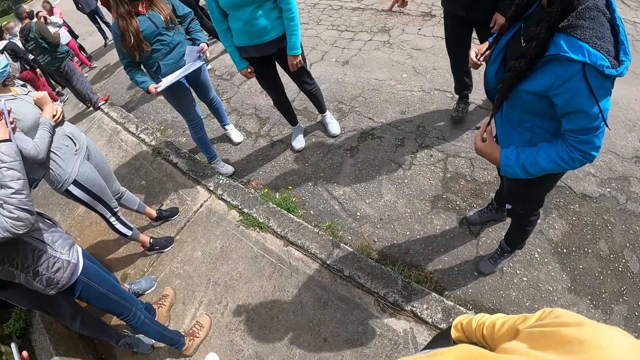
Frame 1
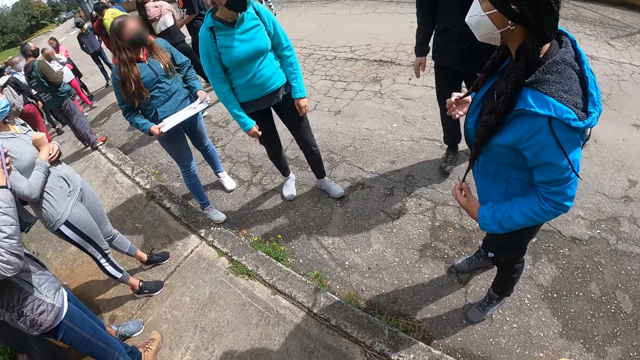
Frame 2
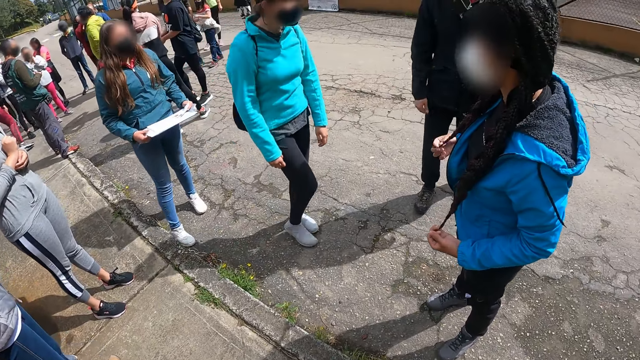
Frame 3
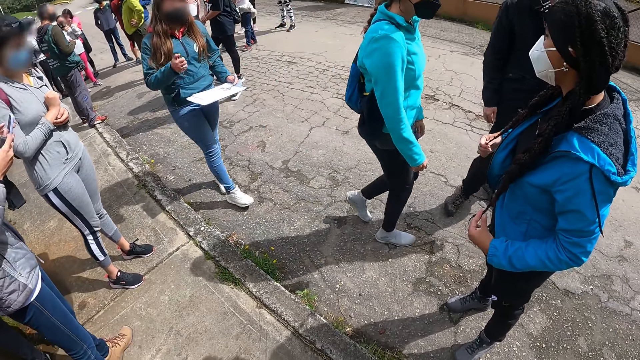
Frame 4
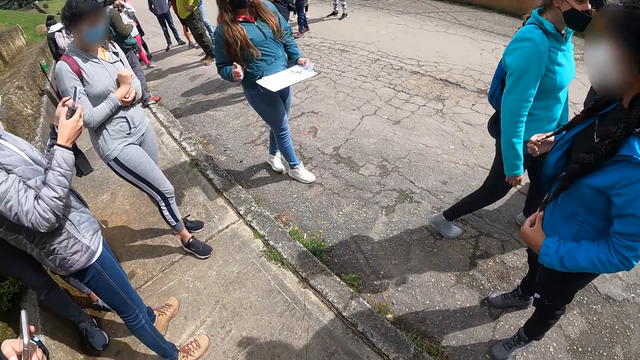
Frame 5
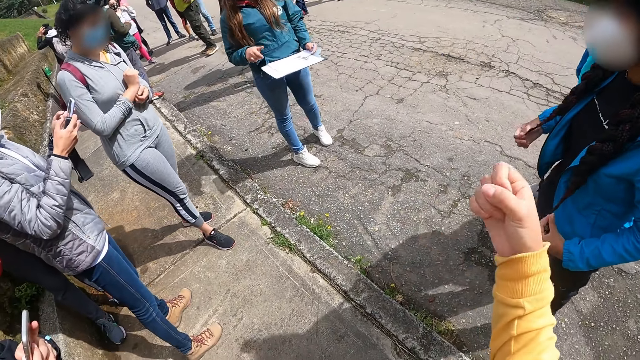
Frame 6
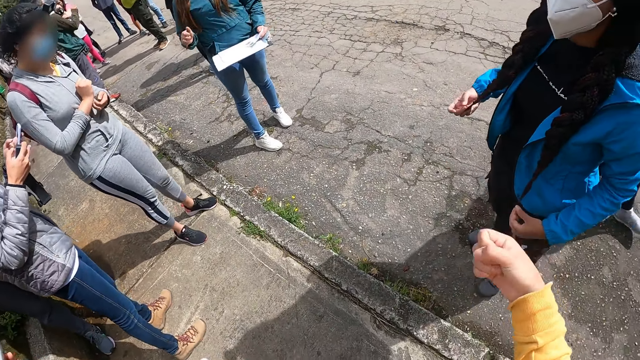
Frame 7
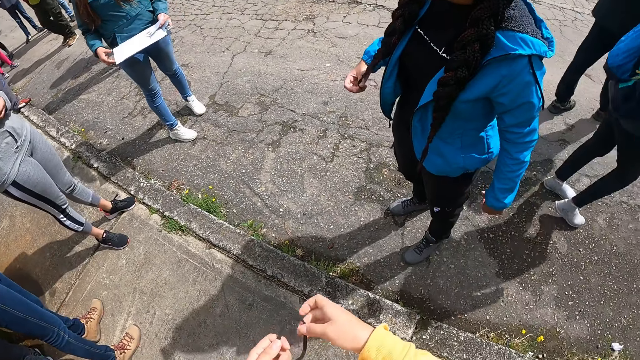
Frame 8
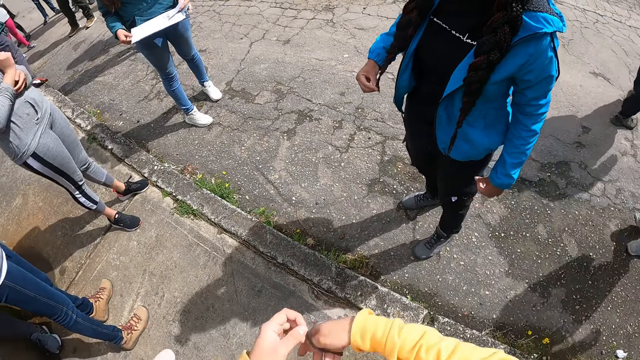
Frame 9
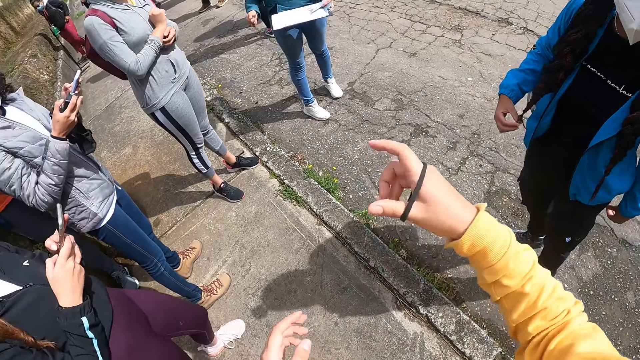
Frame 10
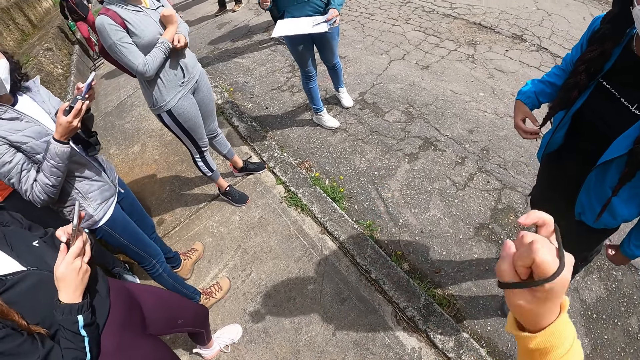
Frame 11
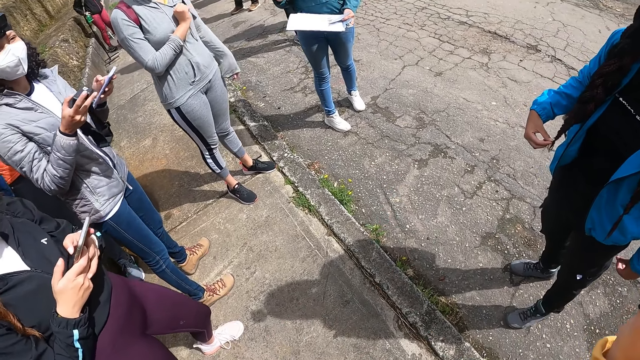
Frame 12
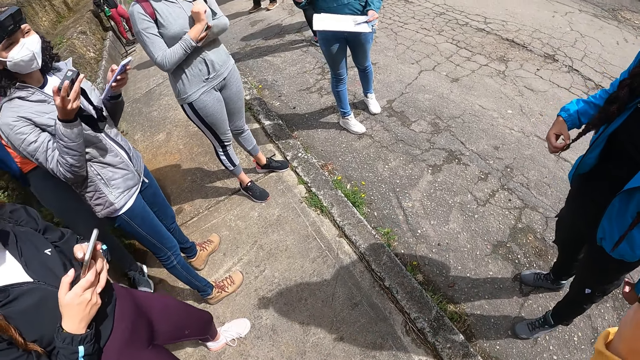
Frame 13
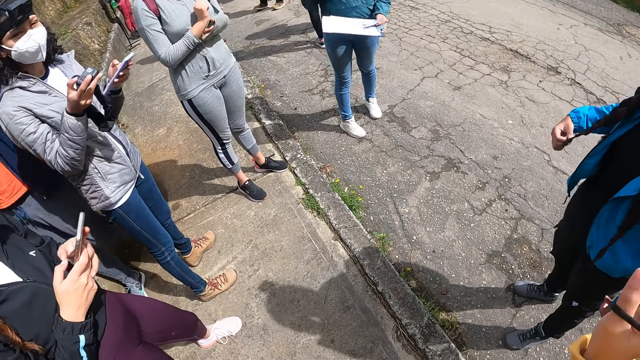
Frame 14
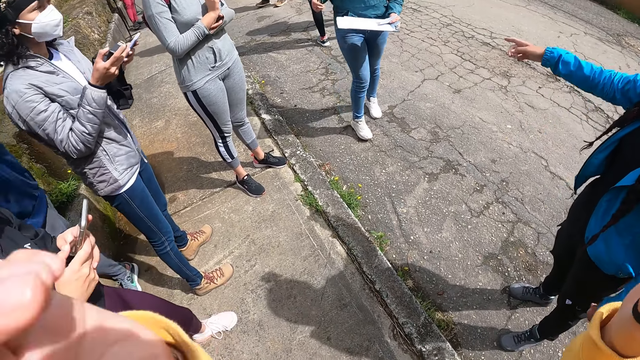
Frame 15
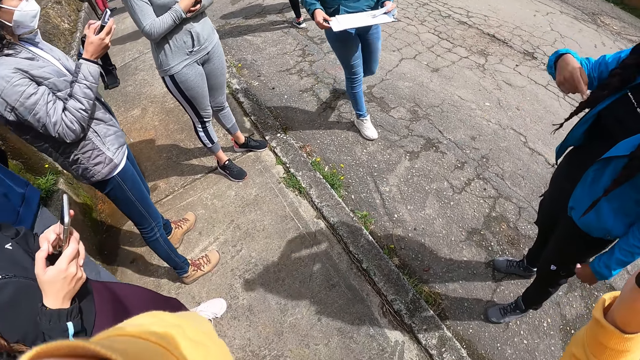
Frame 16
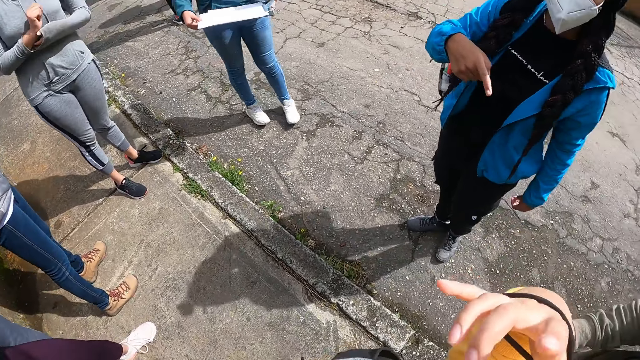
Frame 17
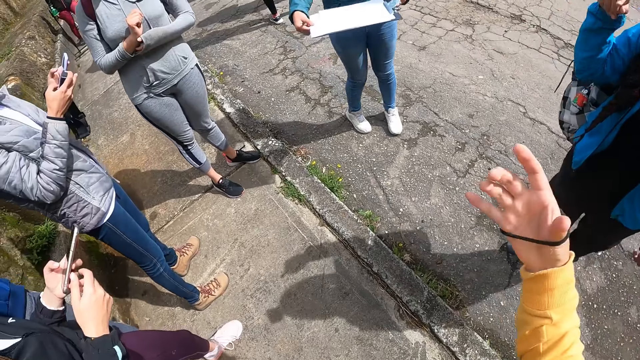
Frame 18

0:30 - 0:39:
The camera wearer moves her hand. She interacts with a woman. She picks up the hair band from her left hand and points at a person. Another person stands in the camping site. Another person holds a sheet of paper on the clipboard. Another person operates the cellphone in the camping site. Another person operates the cellphone in the camping site. The first person moves her hands. The camera wearer adjusts the camera on her head with both hands.

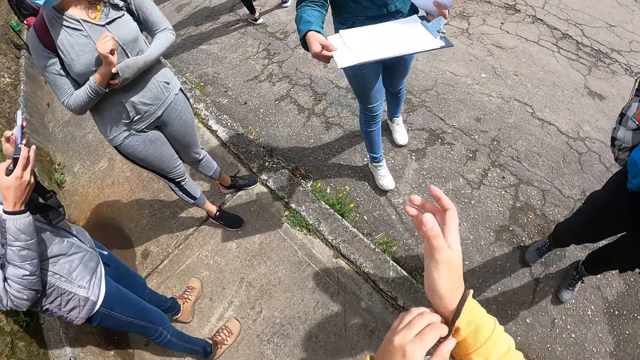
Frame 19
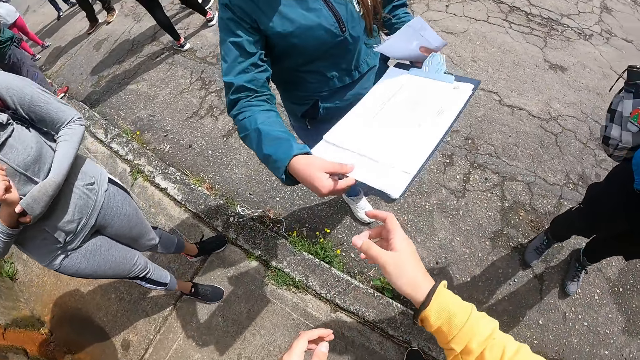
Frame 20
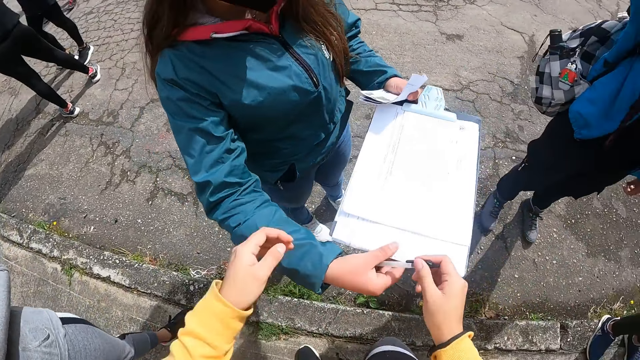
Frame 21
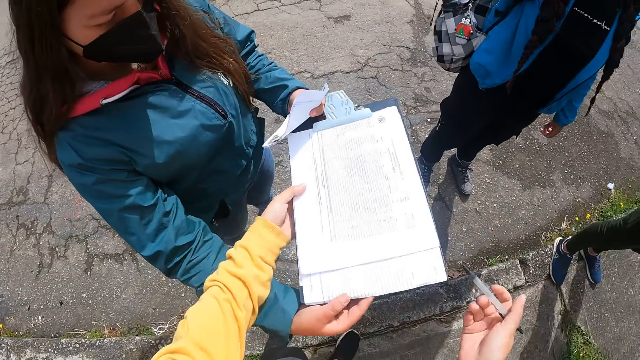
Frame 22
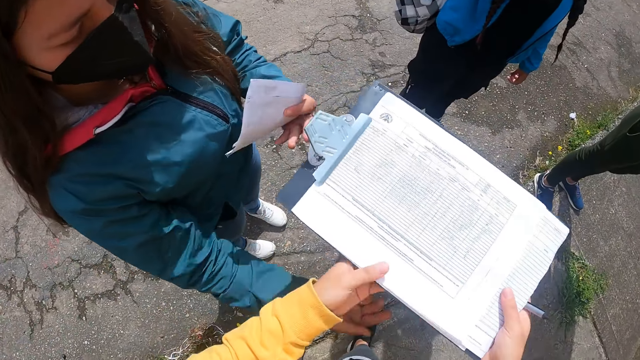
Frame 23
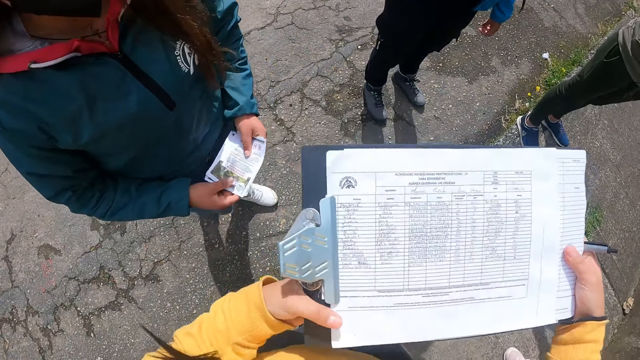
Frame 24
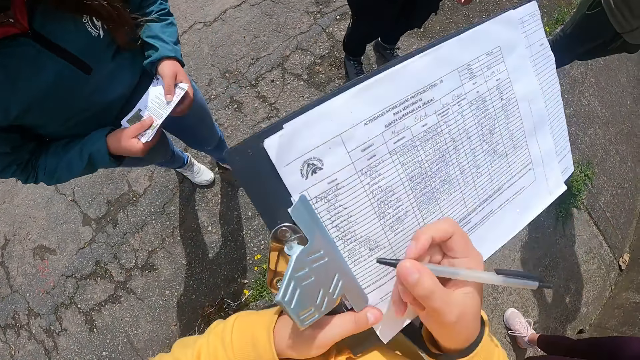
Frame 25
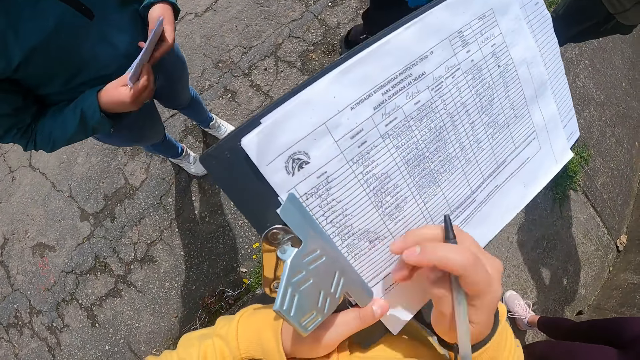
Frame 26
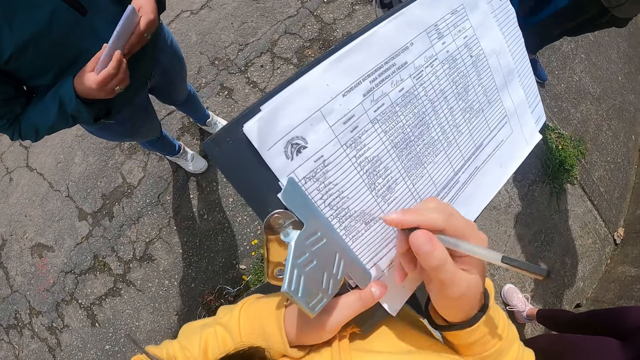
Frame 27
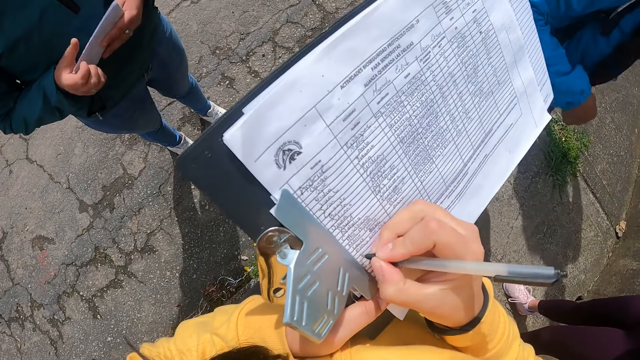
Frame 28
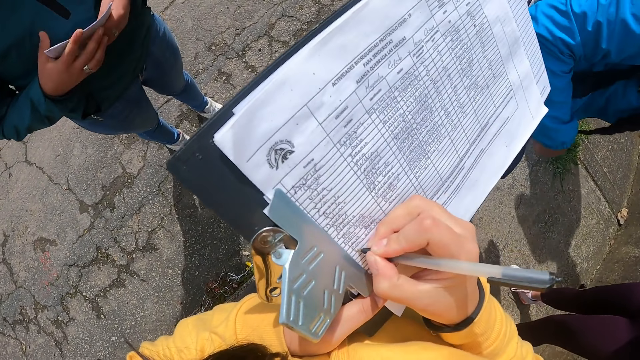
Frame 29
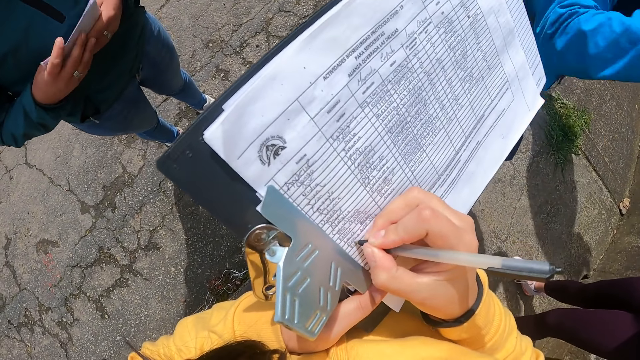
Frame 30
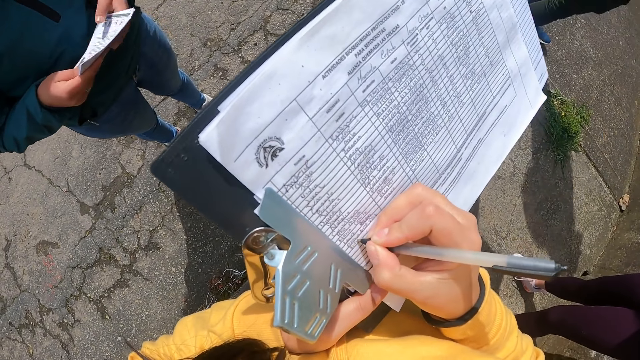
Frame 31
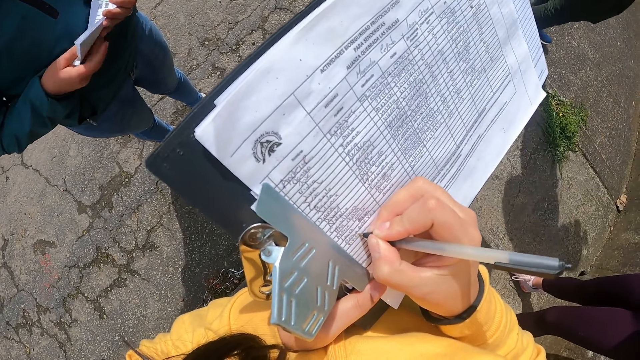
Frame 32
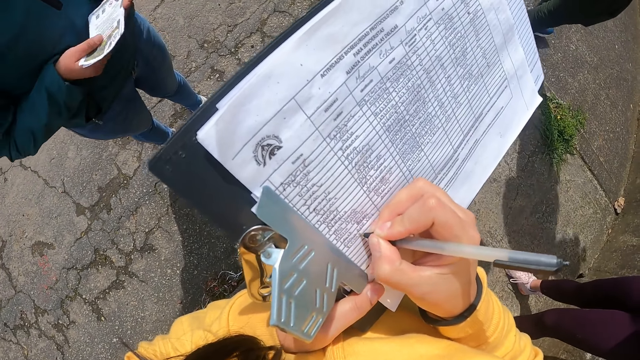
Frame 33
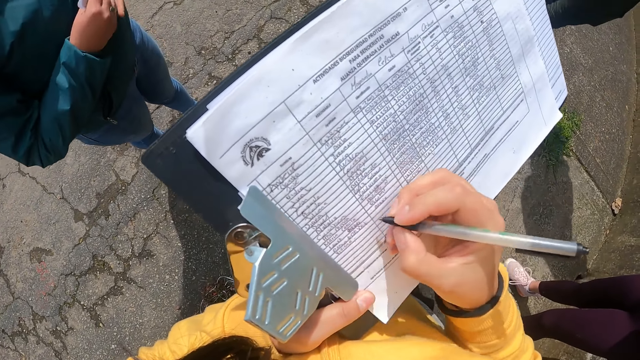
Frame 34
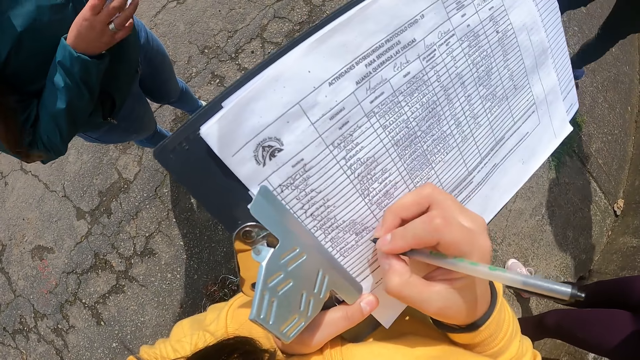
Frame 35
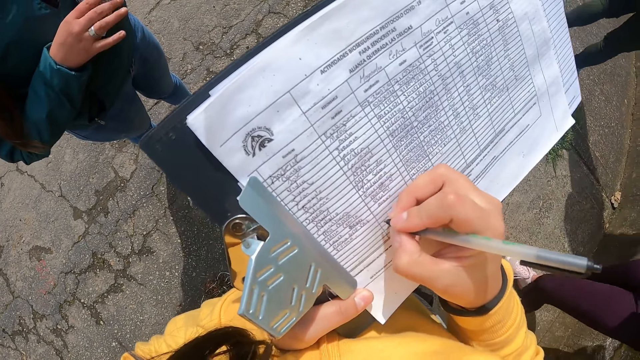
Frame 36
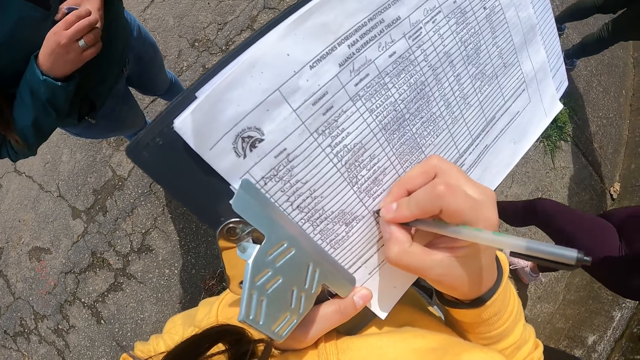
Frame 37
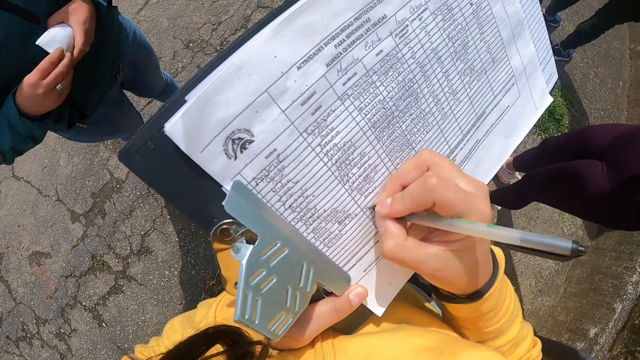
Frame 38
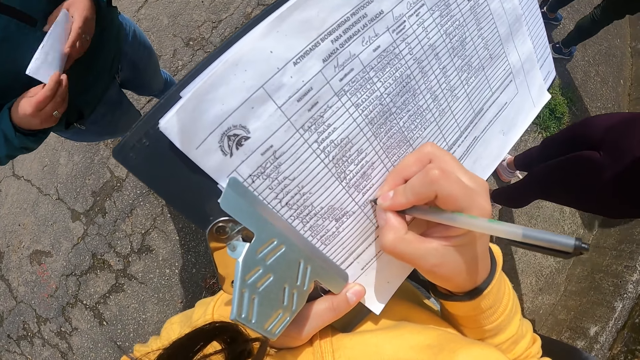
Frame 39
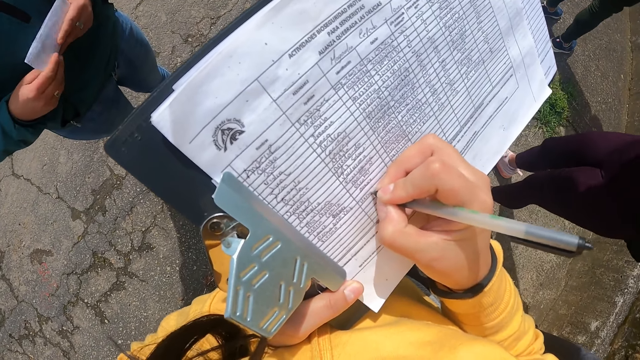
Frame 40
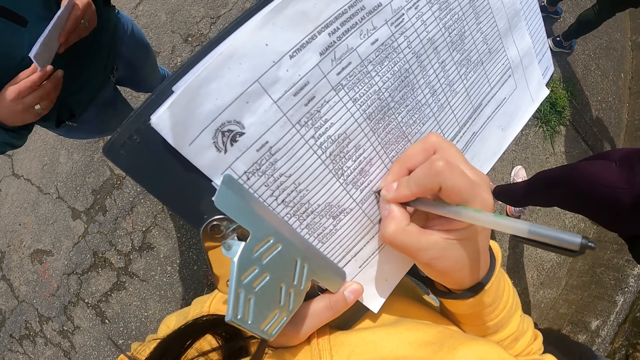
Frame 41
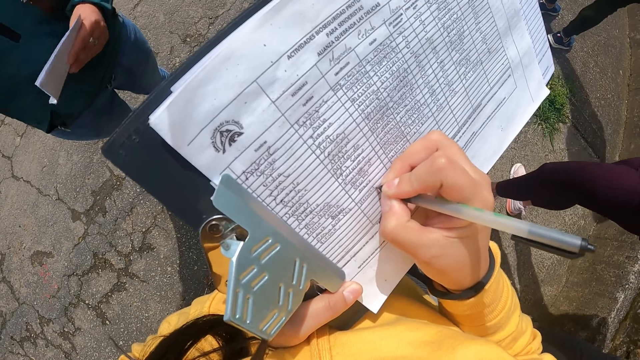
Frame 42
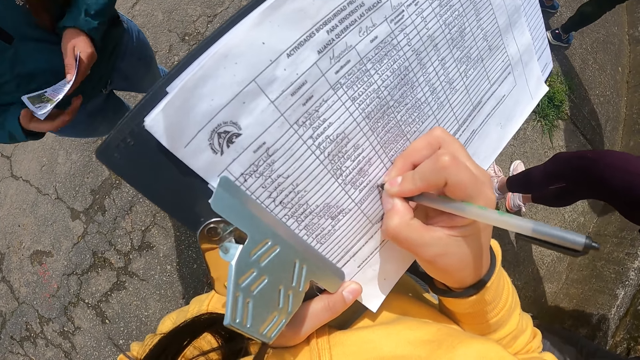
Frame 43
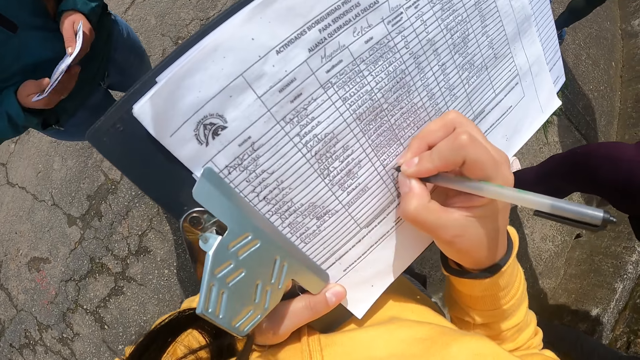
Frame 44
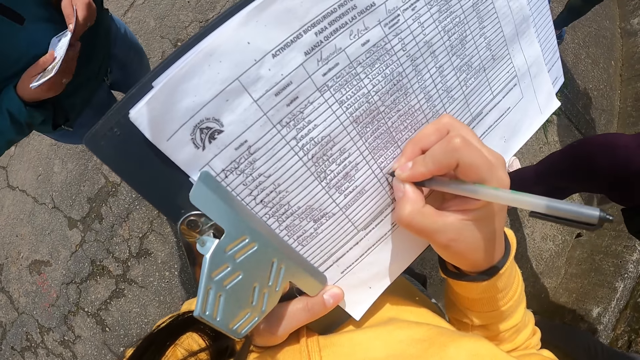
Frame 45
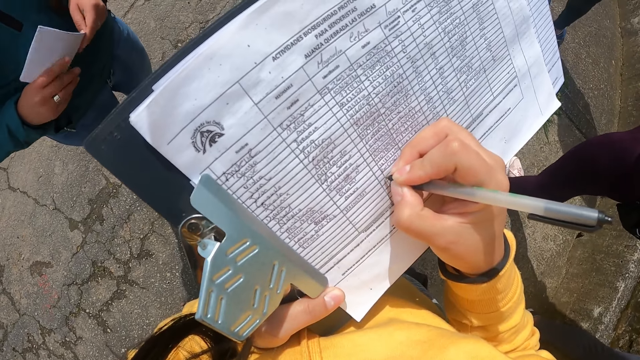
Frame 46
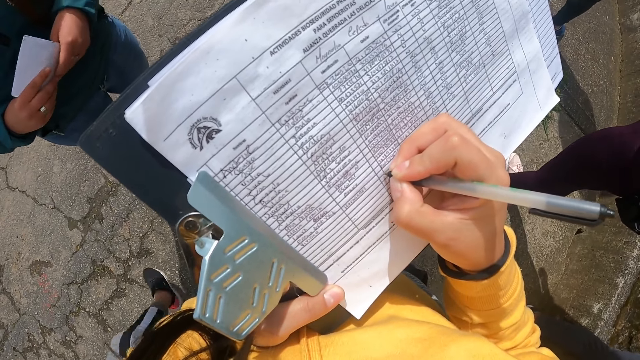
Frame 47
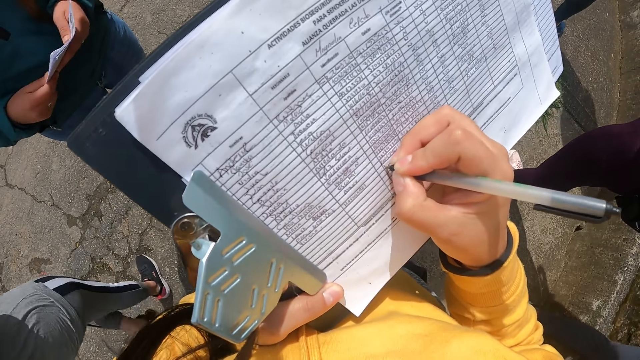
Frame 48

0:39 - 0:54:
The camera wearer adjusts a bracelet in her right hand with her left hand. She takes a pen in a woman's right hand with her left hand, and takes a book in the hands of the woman with both hands. The woman holds a paper in her left hand with both hands. The camera wearer holds the book in both hands with her left hand. She writes on the book in her left hand with the pen in her right hand. The woman shuffles the tickets in her hand. The woman holds the paper in her left hand with both hands.
